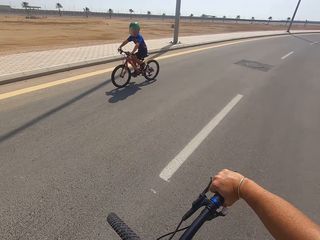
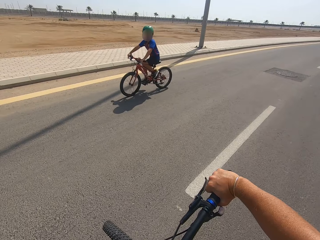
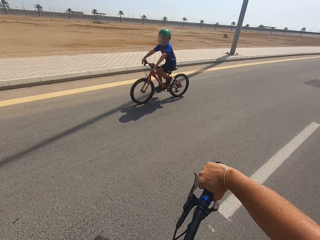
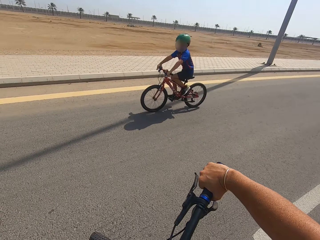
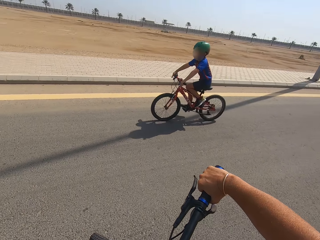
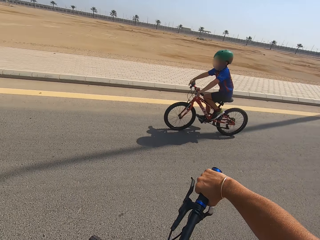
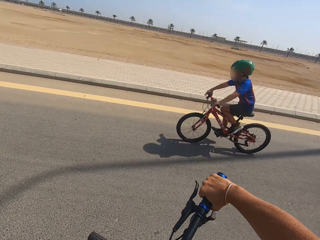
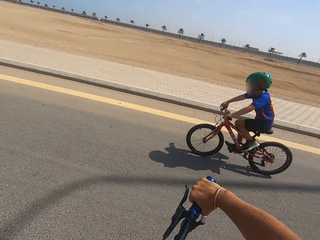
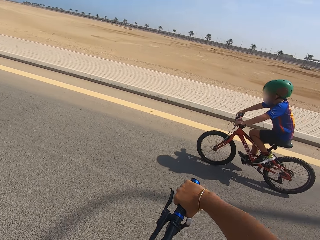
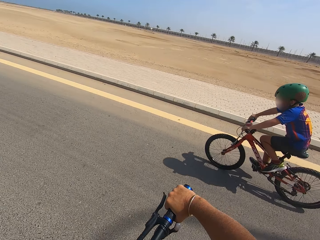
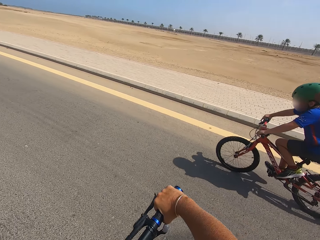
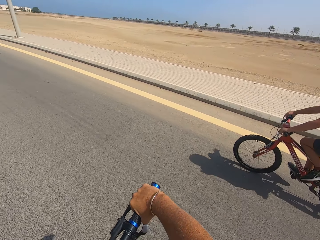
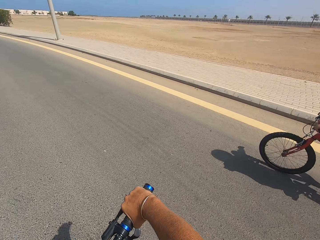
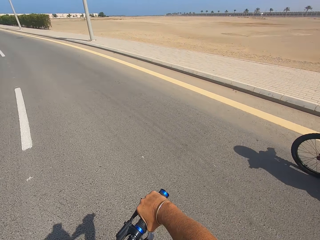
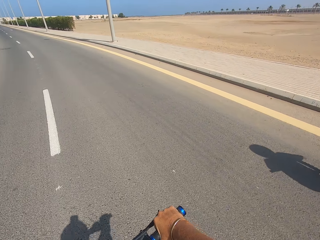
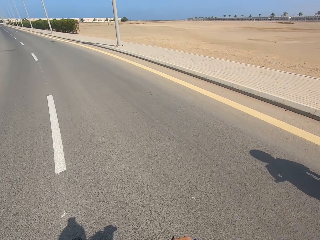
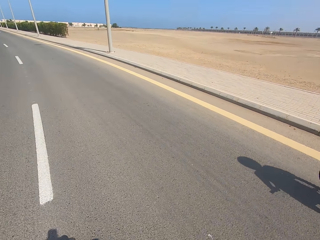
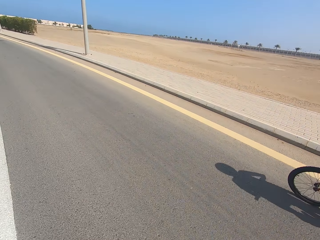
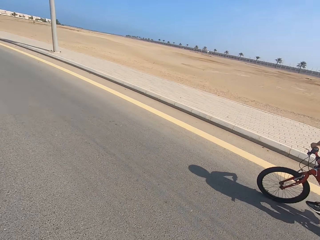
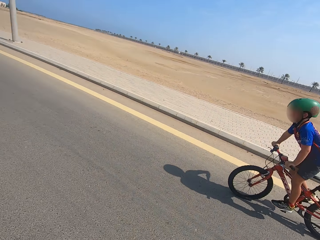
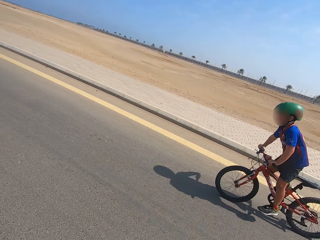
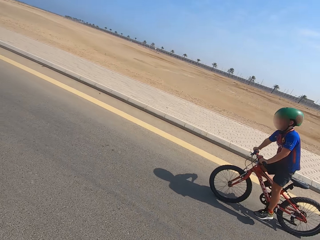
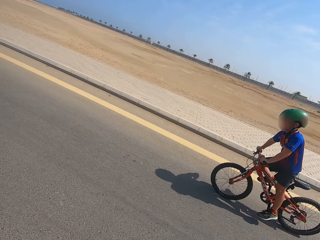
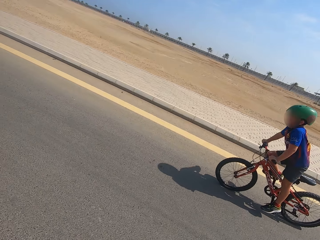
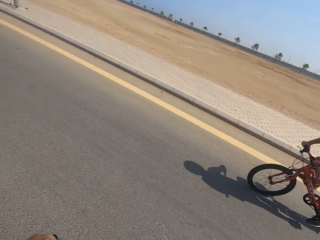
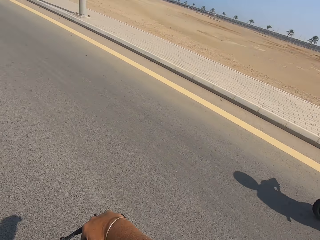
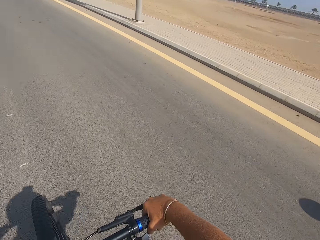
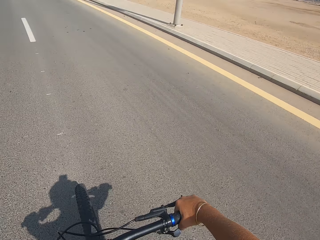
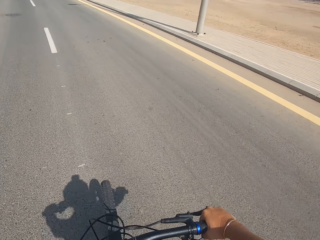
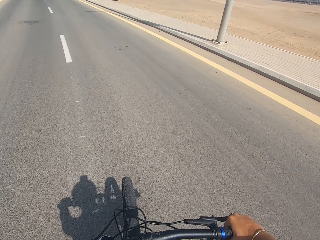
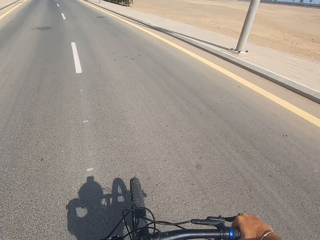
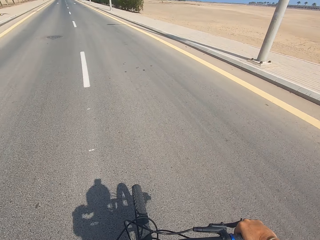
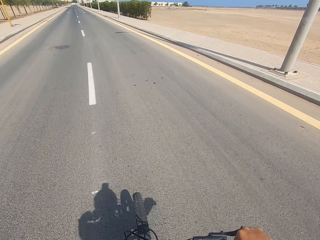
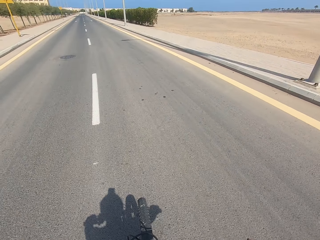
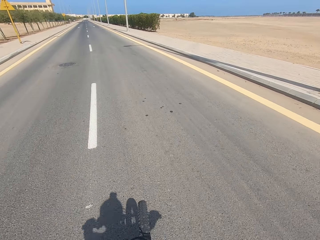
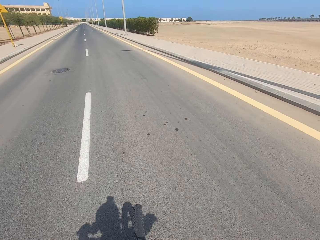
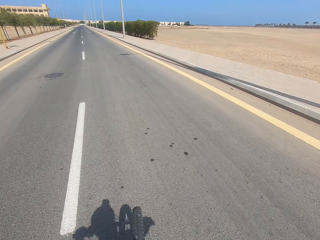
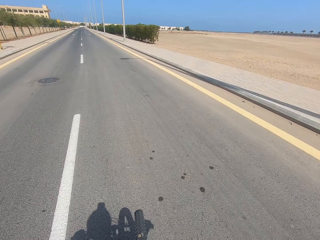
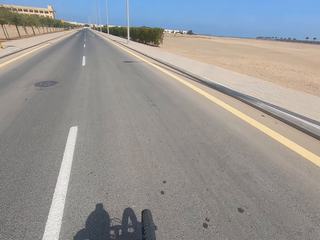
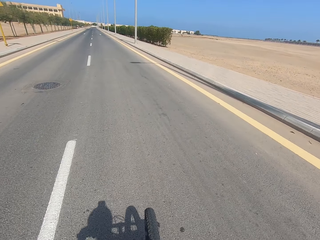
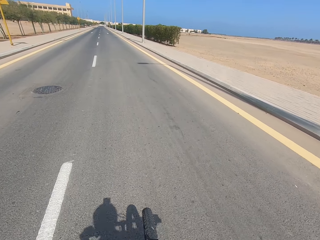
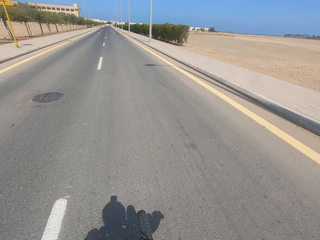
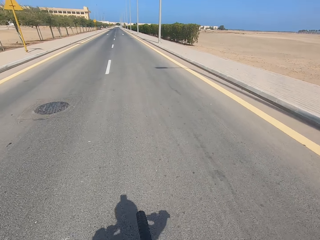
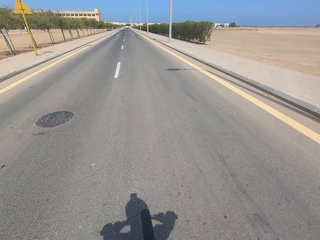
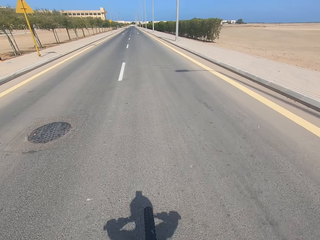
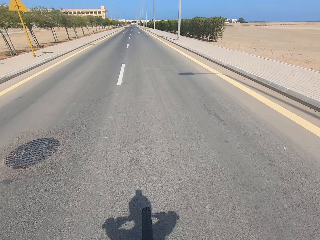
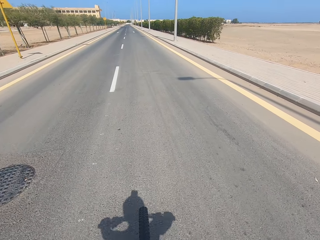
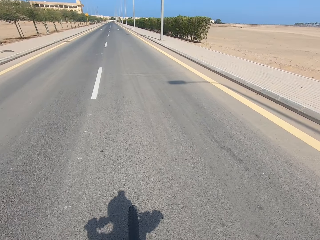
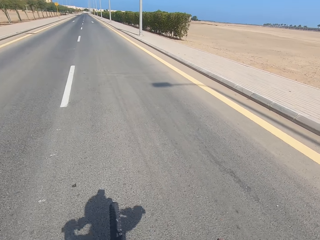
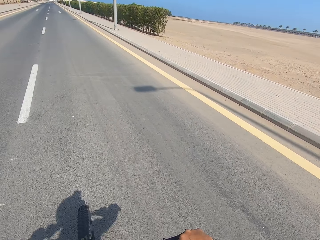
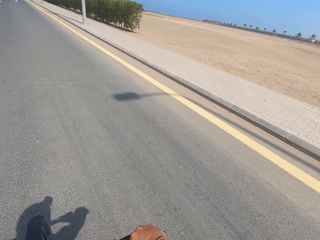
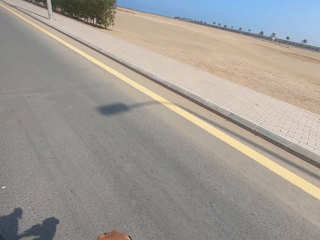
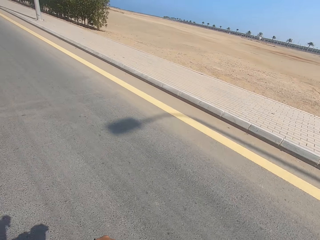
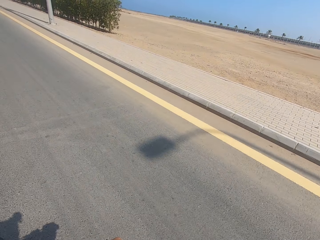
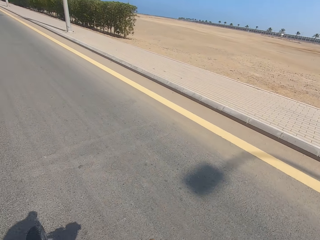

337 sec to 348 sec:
A person rides a bicycle. The camera wearer rides a bicycle. They cycle.

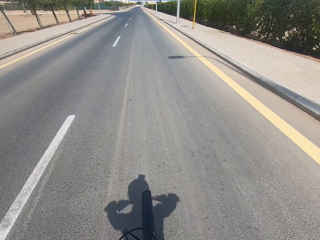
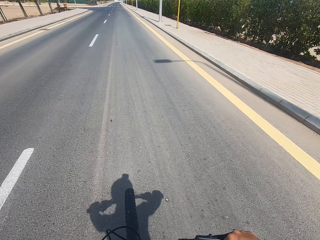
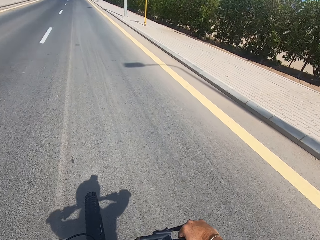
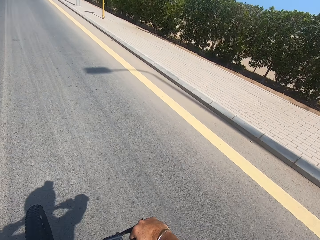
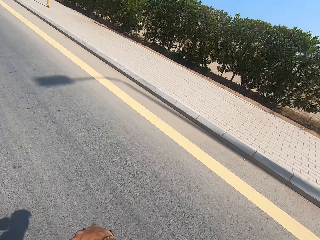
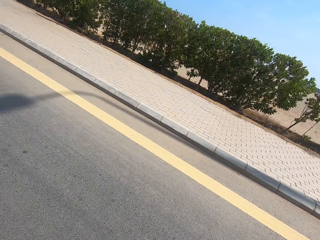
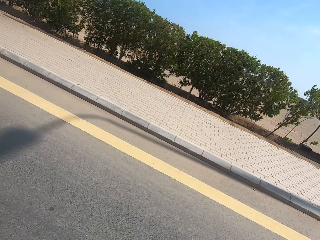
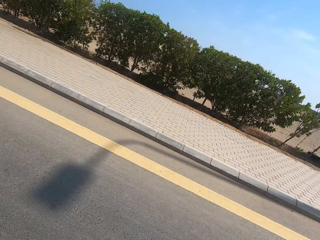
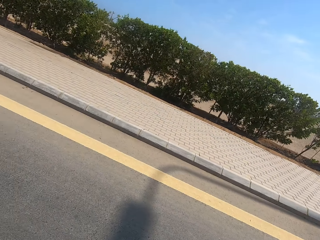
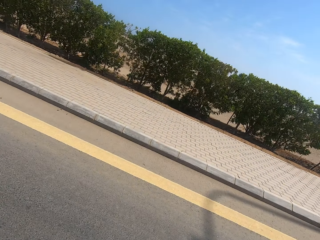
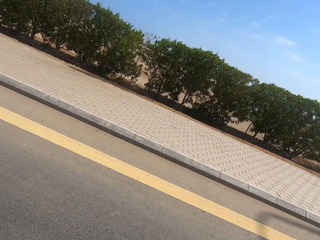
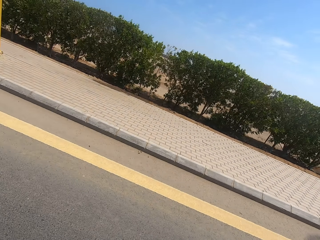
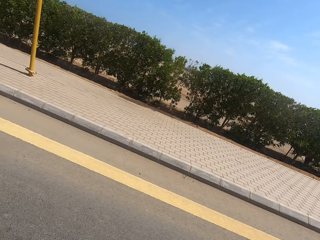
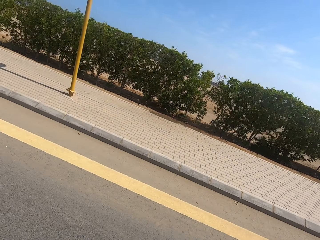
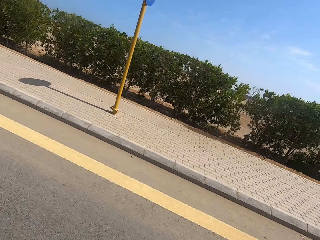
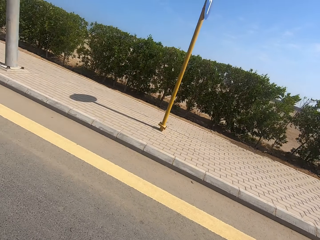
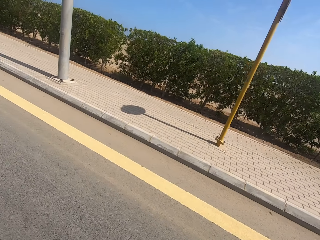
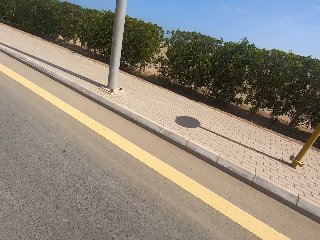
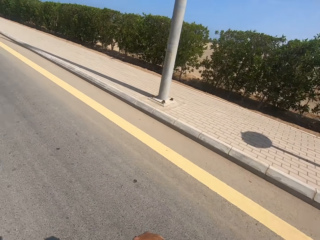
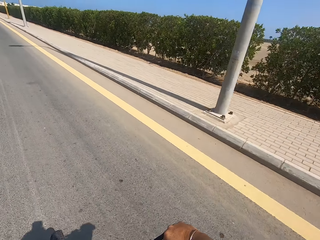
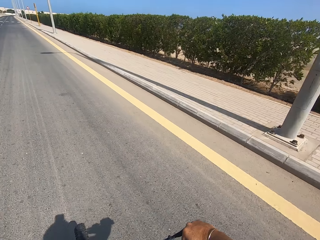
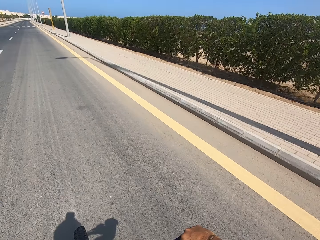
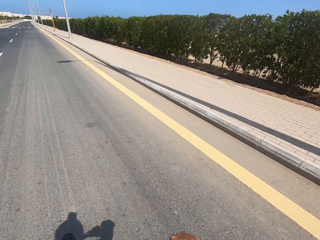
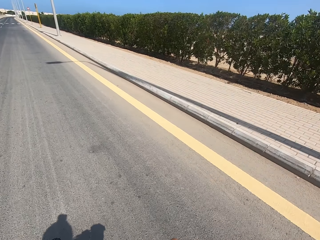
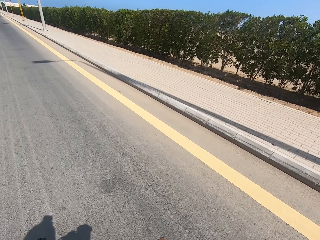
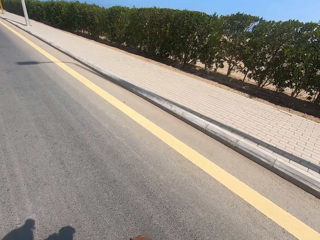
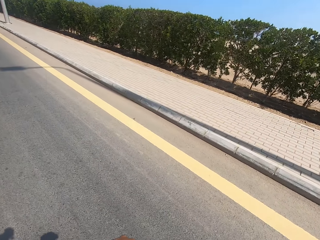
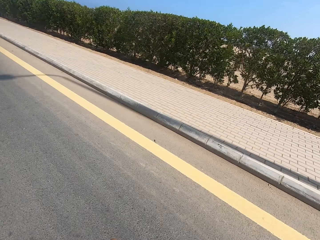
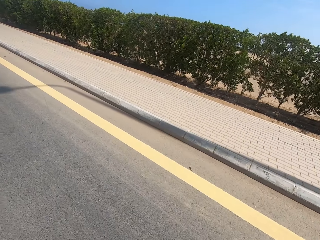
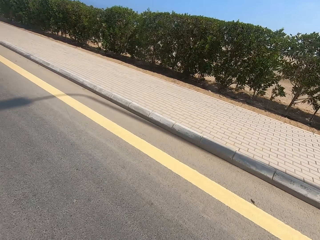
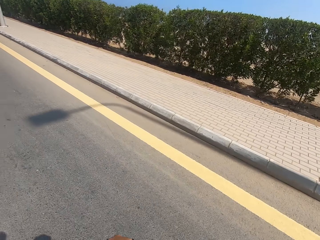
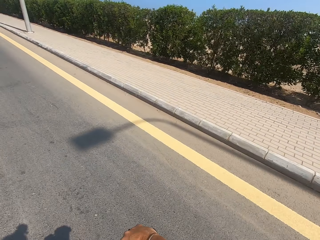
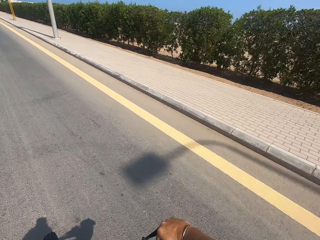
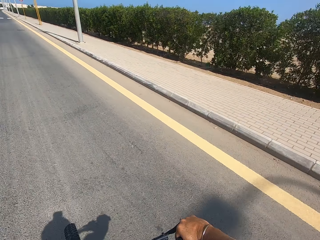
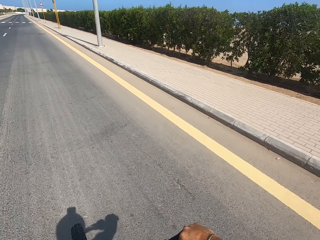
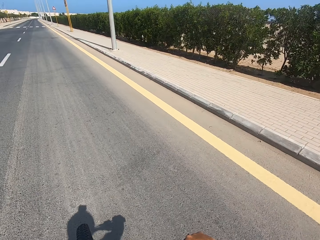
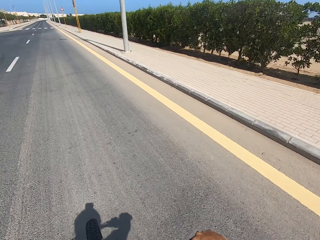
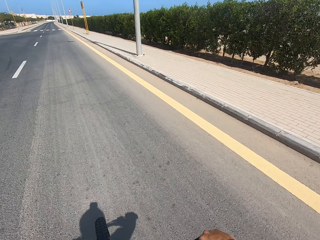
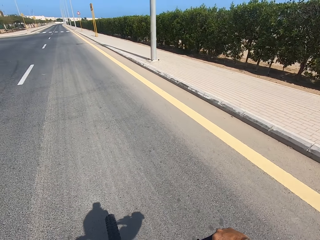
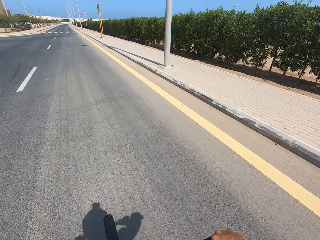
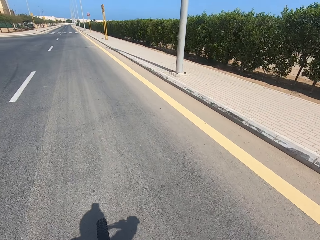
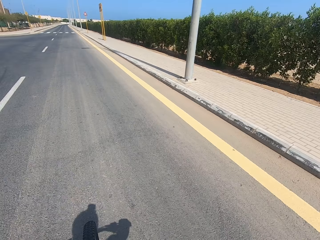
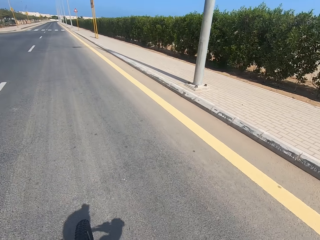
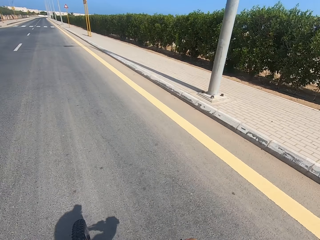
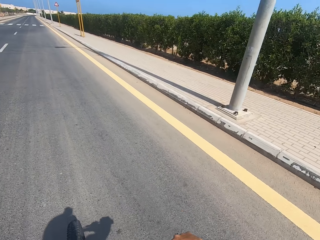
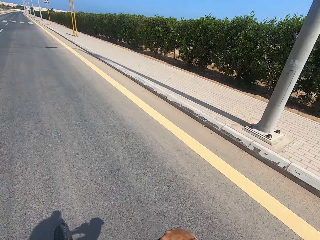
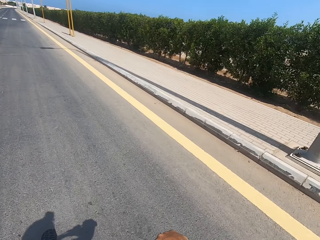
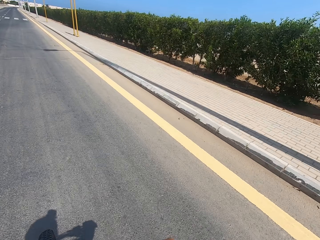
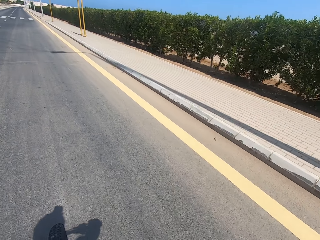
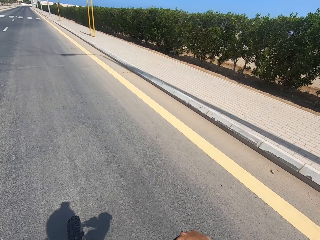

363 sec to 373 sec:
The camera wearer looks around. They cycle.
